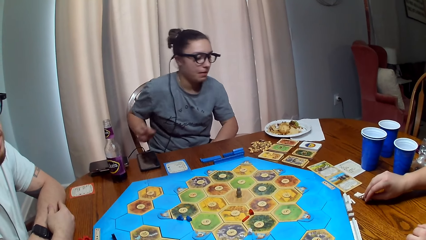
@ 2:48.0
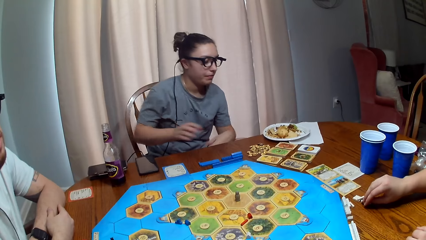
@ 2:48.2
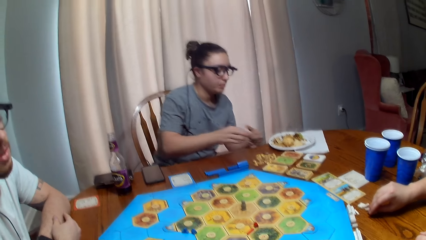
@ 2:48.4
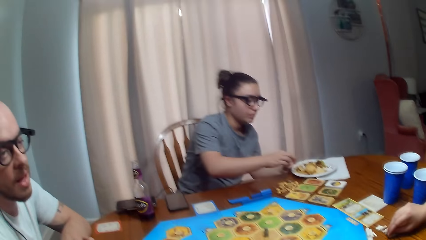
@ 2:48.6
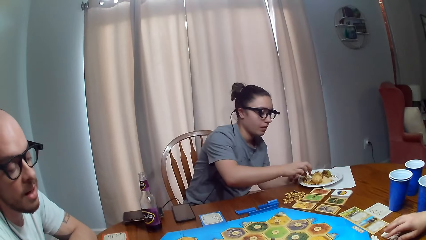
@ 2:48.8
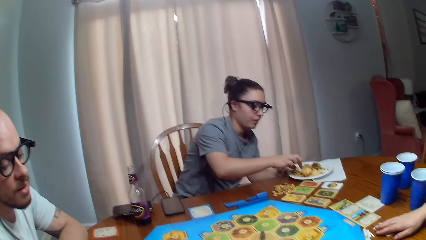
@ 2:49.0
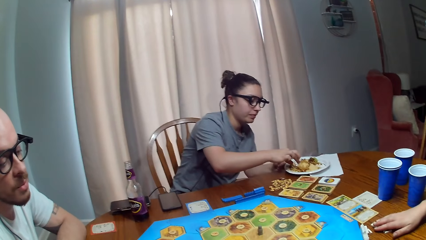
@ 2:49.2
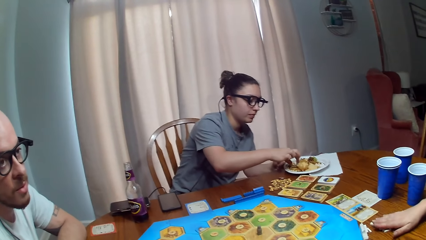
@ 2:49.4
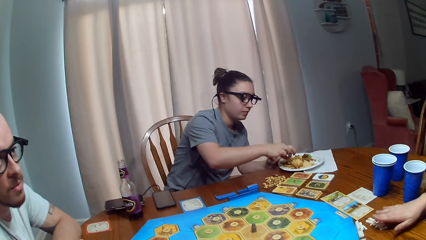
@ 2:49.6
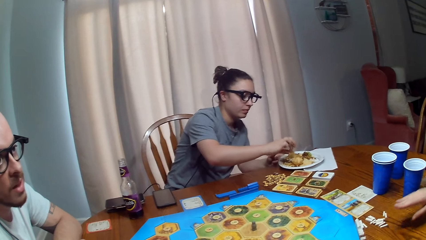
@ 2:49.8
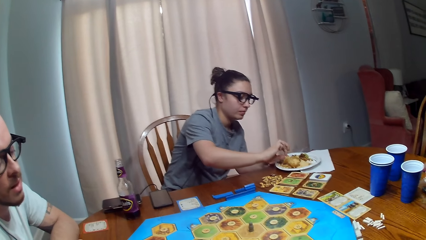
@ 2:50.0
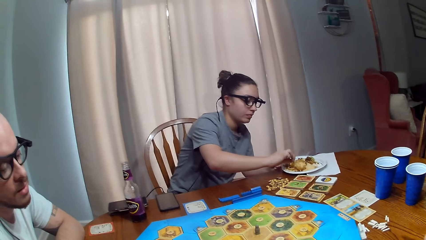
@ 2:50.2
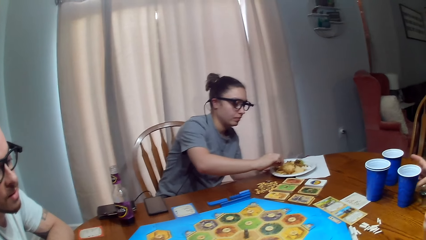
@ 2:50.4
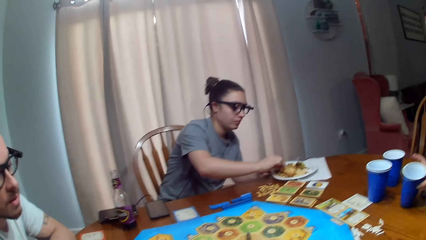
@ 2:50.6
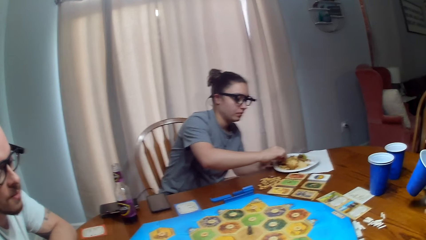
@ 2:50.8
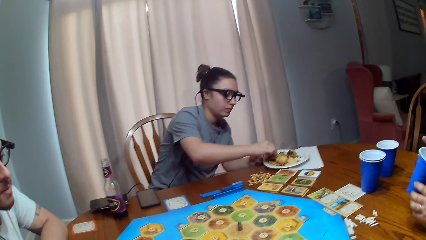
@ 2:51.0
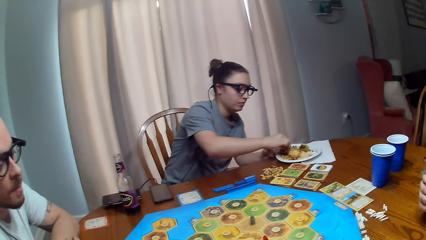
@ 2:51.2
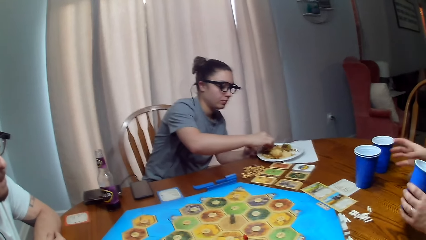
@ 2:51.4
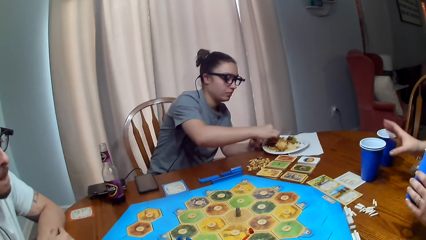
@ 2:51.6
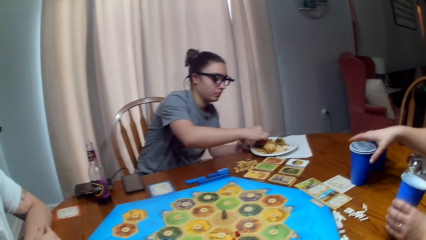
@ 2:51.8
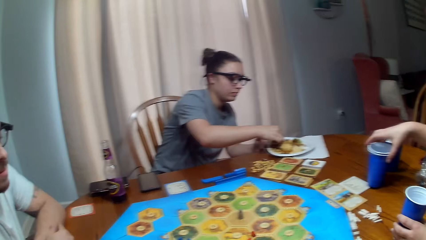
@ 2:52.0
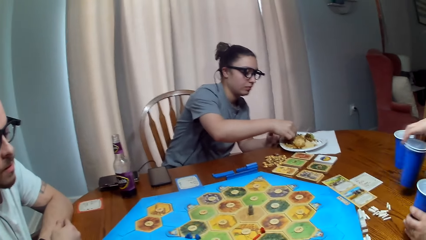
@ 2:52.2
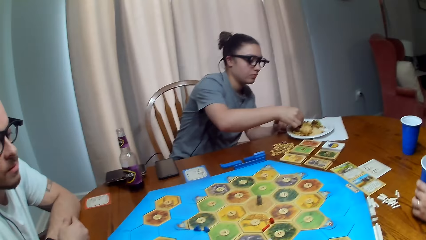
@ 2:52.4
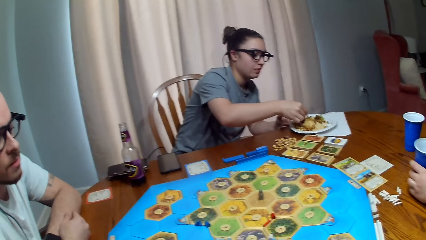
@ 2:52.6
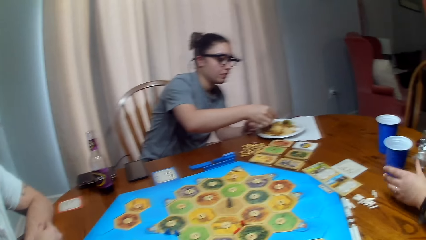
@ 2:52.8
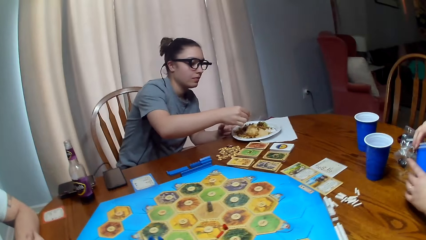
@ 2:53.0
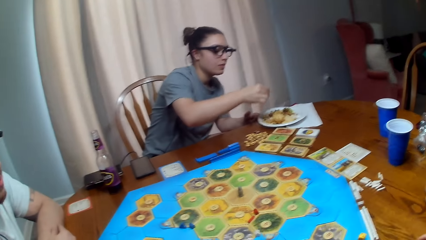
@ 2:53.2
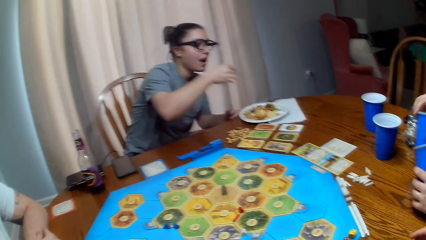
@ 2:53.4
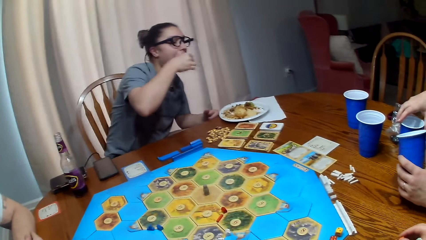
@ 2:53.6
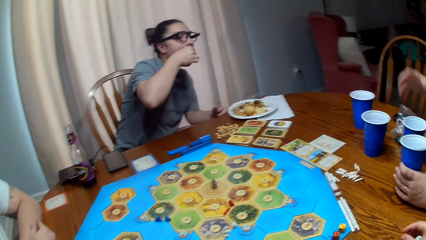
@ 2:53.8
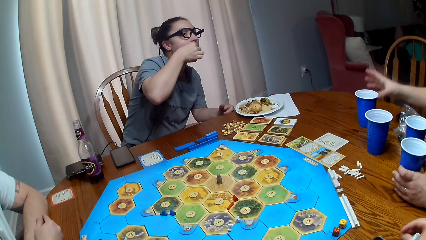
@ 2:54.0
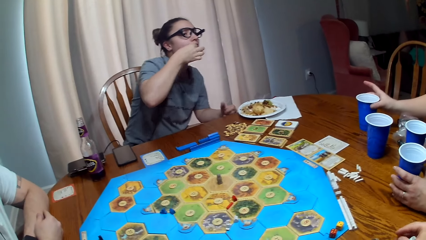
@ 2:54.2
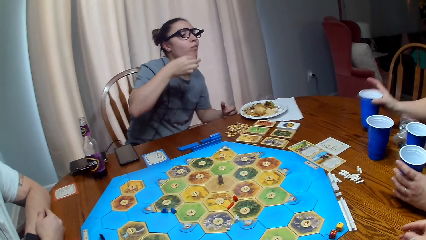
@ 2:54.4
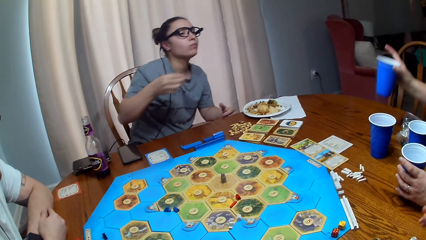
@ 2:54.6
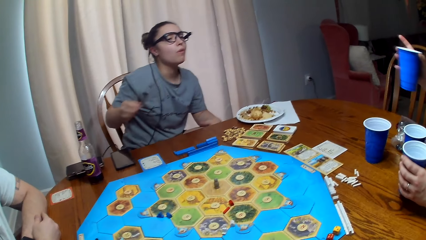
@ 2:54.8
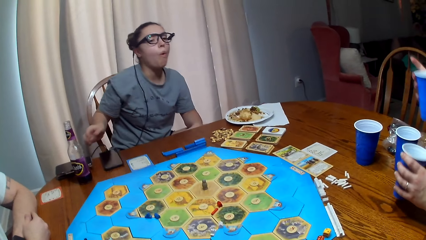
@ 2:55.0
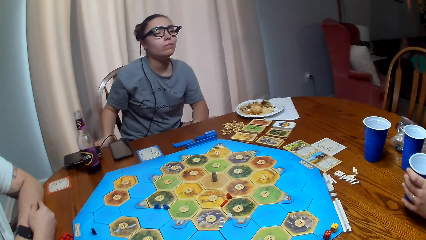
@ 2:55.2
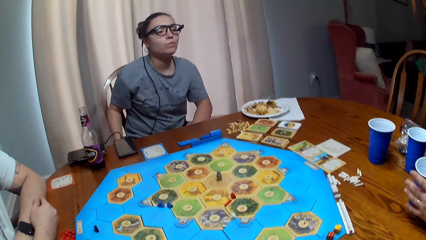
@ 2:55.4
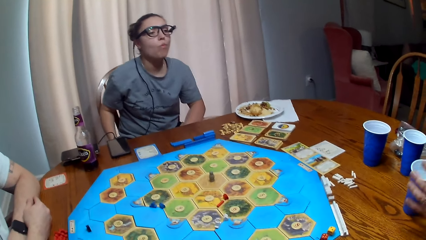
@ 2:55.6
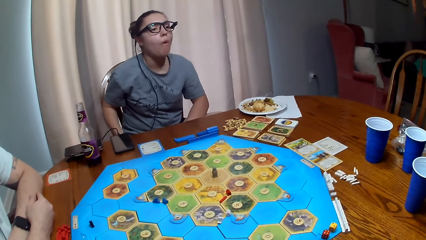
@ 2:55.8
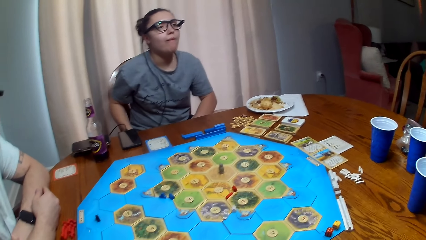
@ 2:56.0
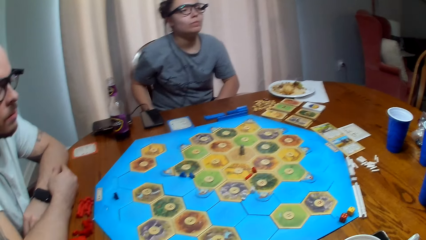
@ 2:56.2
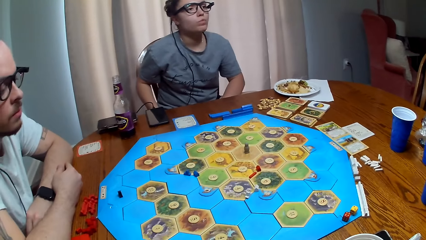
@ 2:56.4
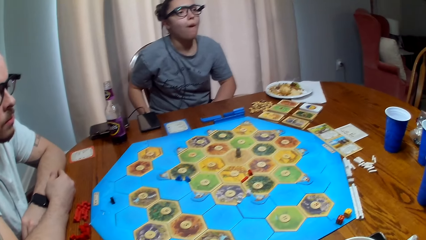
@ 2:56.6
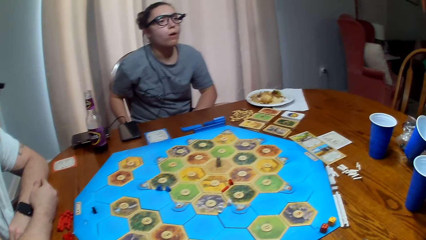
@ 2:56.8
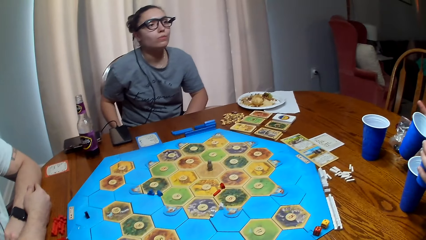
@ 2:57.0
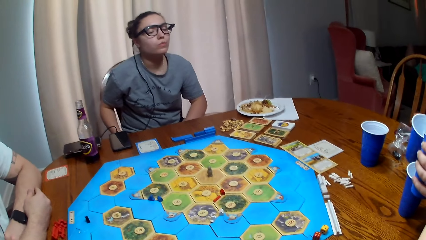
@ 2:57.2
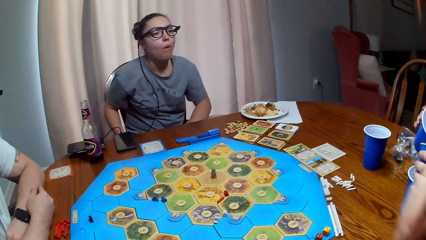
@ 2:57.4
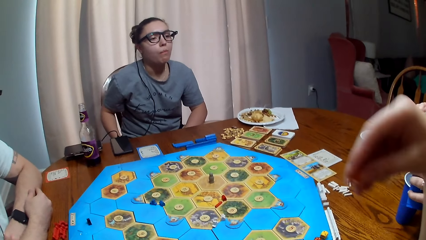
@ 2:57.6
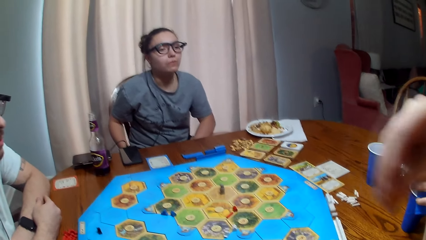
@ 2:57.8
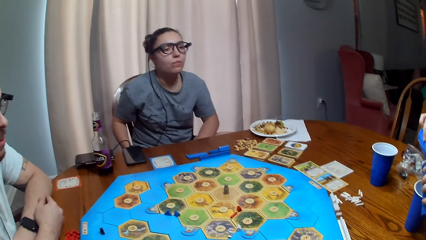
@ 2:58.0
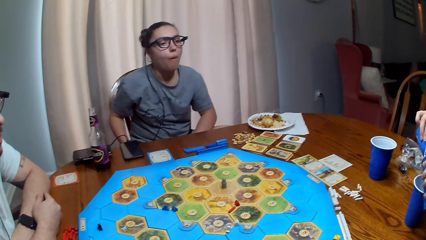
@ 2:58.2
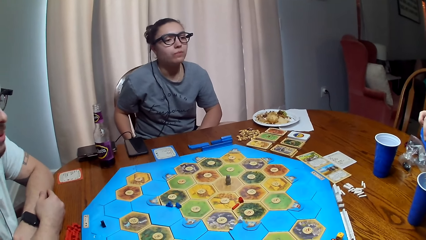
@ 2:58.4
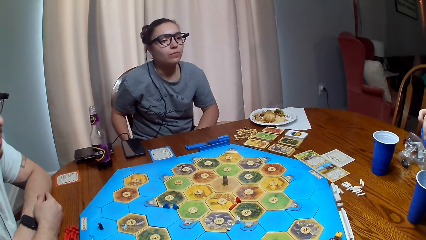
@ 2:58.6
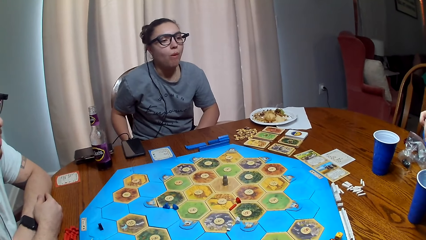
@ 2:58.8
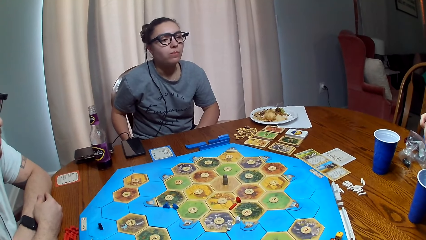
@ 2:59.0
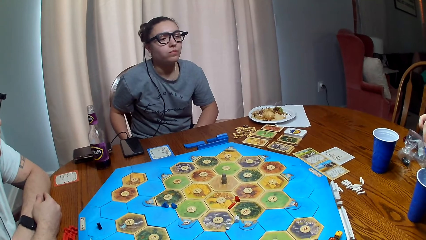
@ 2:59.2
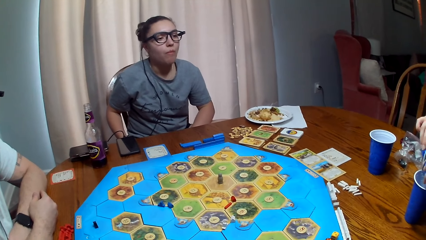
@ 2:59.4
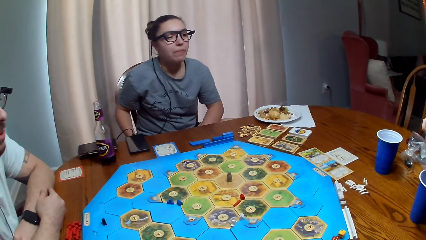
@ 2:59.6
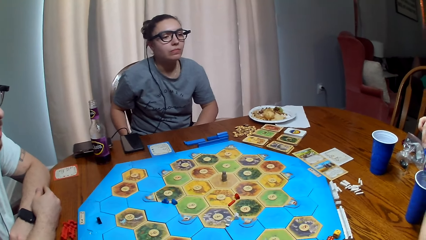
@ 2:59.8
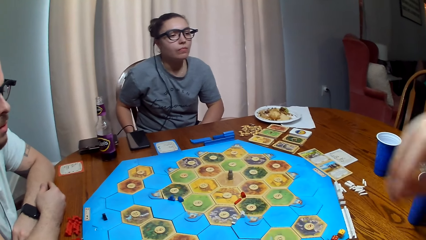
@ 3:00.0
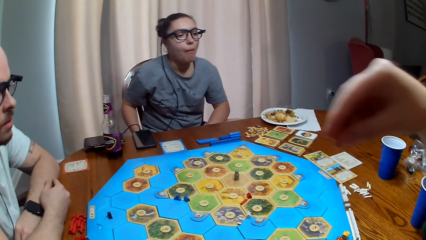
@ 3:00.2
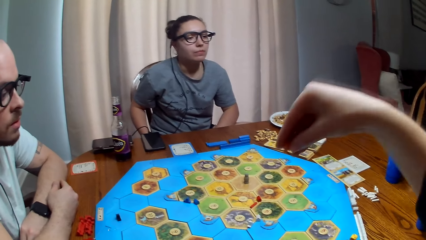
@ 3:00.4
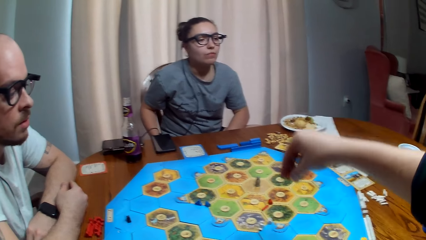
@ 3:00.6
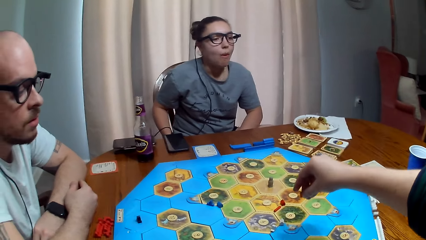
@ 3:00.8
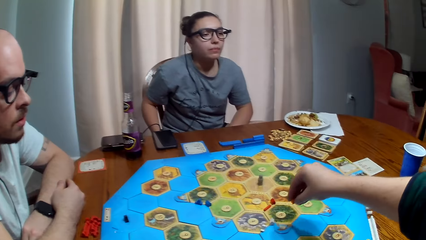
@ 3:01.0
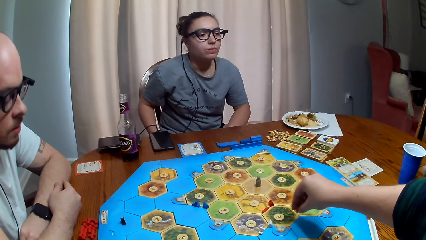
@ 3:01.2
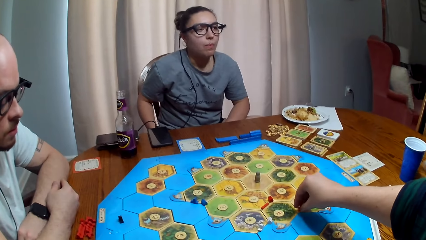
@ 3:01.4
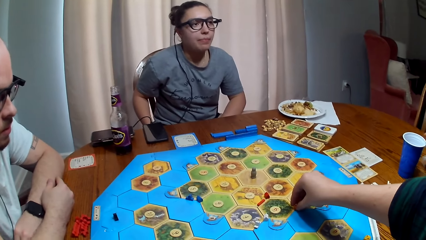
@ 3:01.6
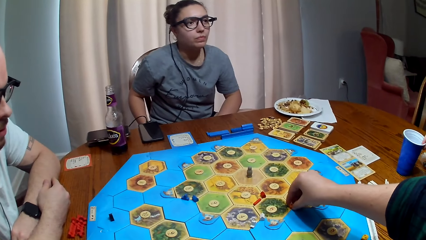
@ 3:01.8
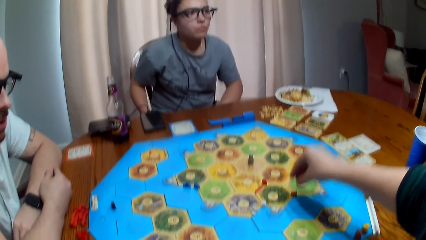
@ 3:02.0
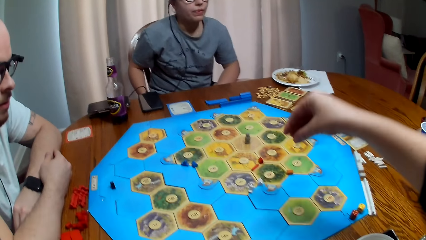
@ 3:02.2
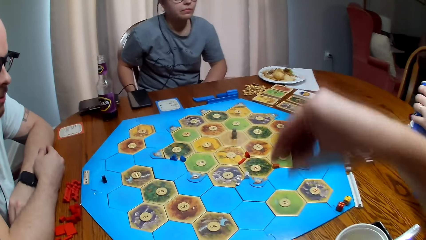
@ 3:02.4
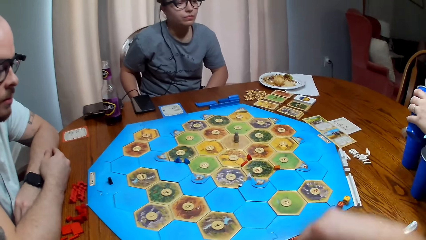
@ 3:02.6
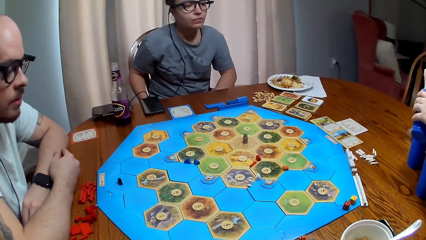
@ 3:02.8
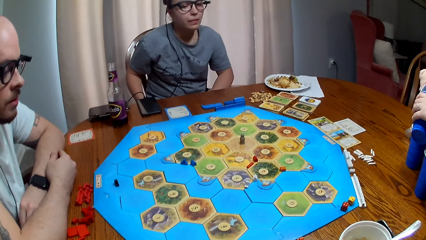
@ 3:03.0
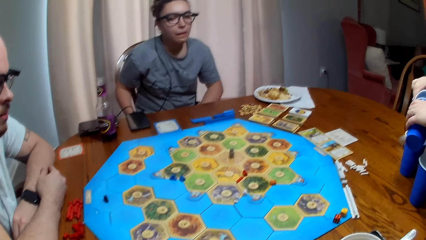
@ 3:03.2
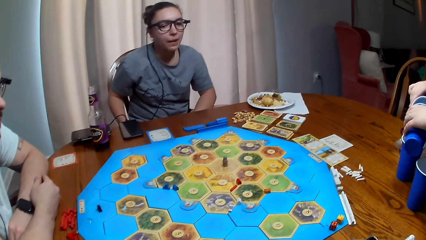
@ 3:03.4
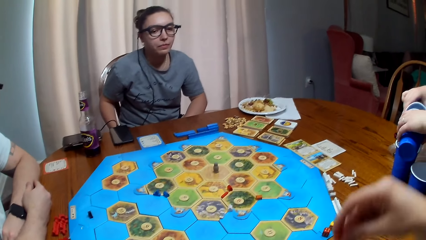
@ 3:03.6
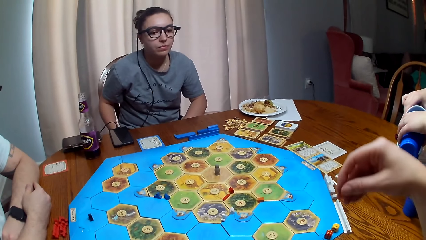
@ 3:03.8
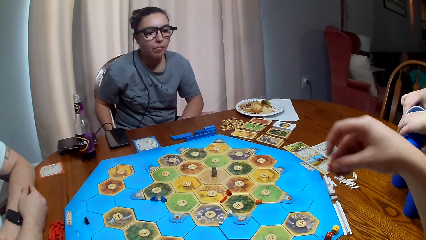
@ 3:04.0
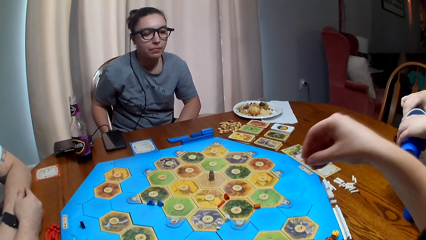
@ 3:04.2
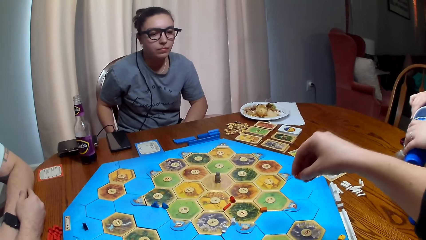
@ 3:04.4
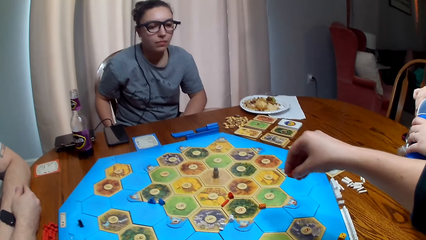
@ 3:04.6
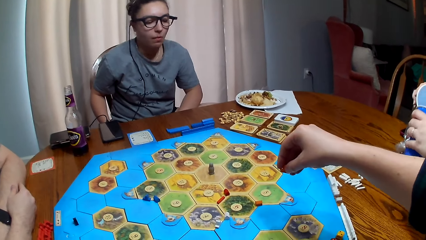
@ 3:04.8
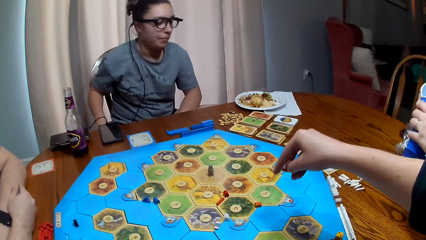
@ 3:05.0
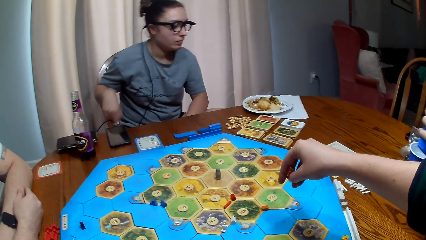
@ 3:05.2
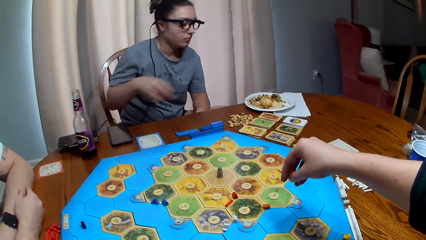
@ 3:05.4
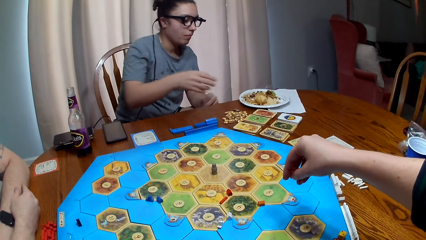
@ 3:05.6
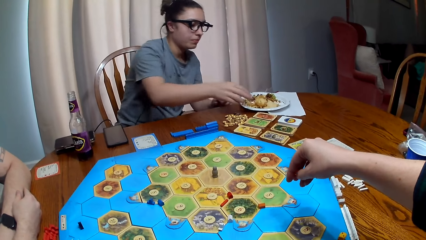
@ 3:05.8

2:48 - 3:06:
A person picks food from the plate. Another person picks cups of coffee from the table. The camera wearer talks. The first person eats food. A third person talks. A fourth person talks. The camera wearer places something on the board. The second person mixes something in the coffee cups.
